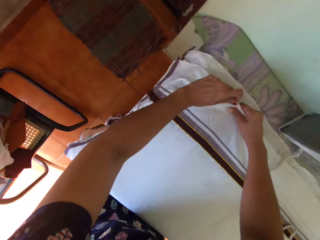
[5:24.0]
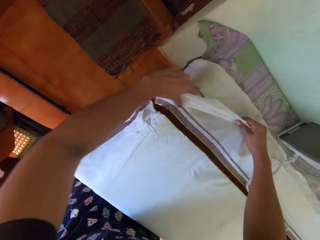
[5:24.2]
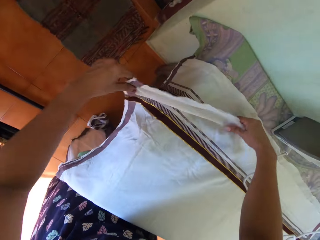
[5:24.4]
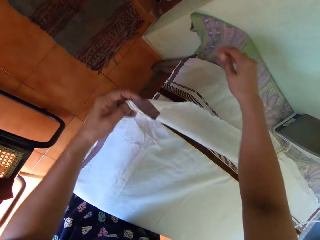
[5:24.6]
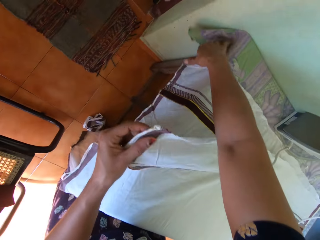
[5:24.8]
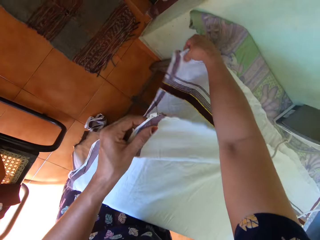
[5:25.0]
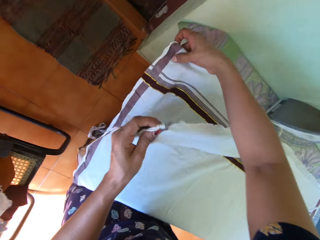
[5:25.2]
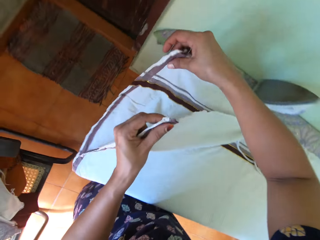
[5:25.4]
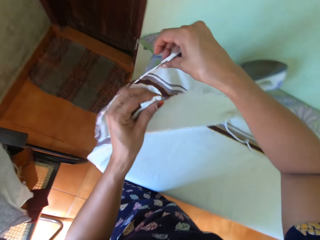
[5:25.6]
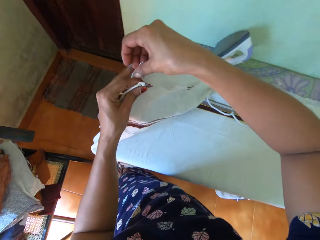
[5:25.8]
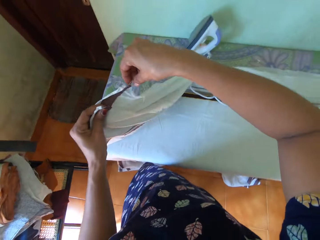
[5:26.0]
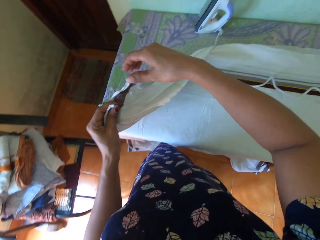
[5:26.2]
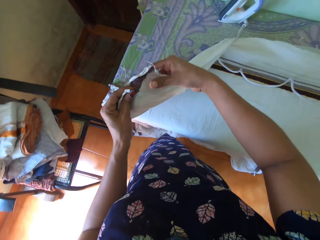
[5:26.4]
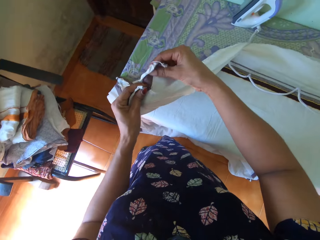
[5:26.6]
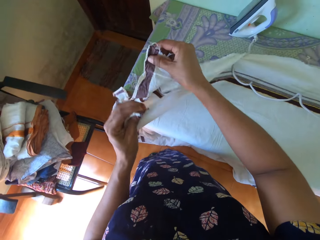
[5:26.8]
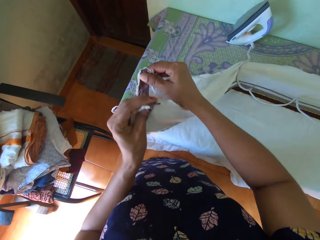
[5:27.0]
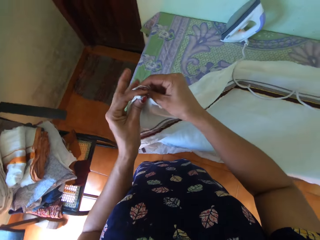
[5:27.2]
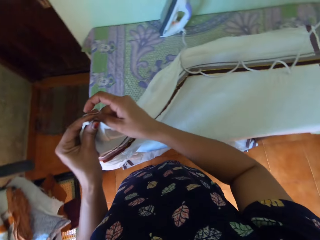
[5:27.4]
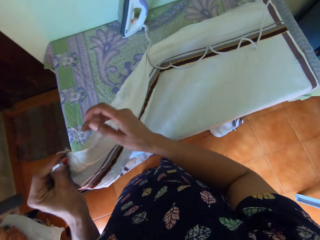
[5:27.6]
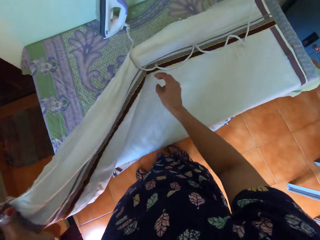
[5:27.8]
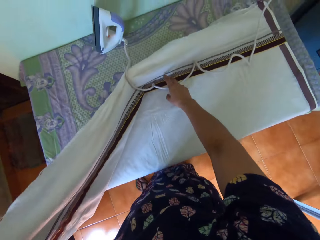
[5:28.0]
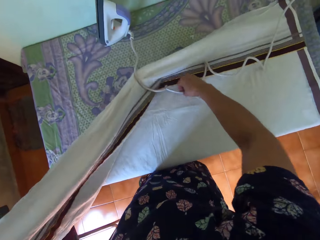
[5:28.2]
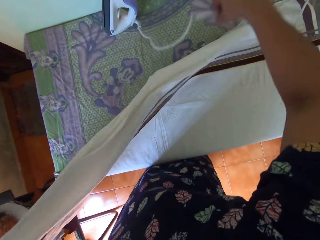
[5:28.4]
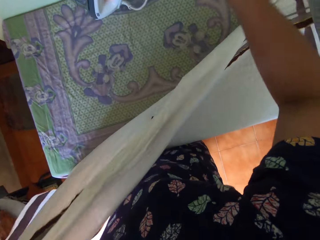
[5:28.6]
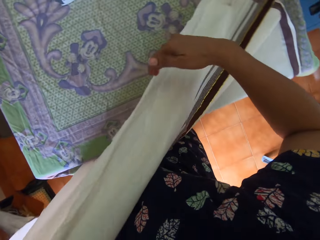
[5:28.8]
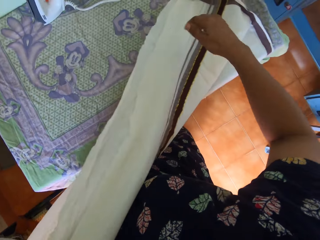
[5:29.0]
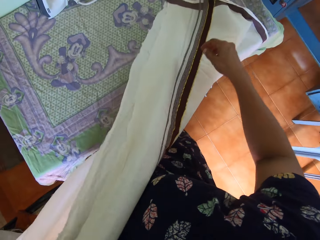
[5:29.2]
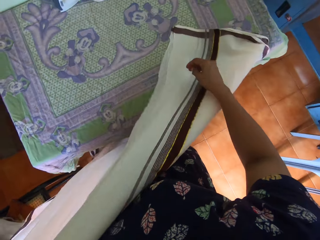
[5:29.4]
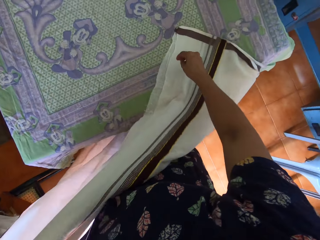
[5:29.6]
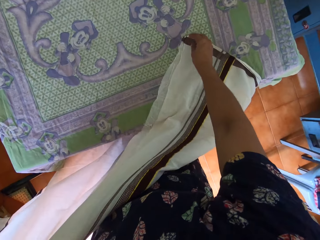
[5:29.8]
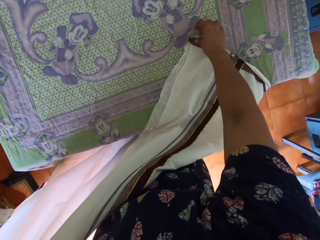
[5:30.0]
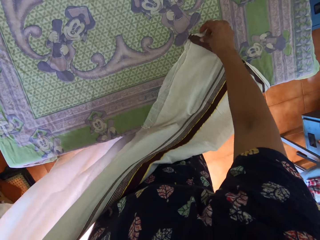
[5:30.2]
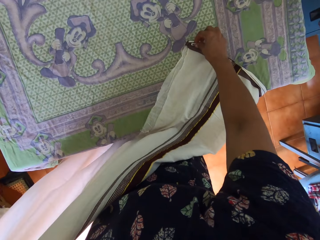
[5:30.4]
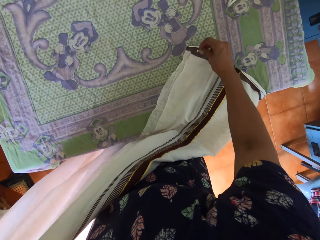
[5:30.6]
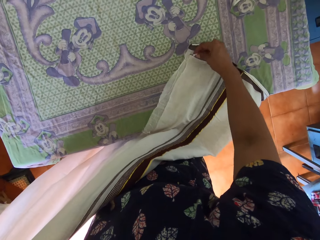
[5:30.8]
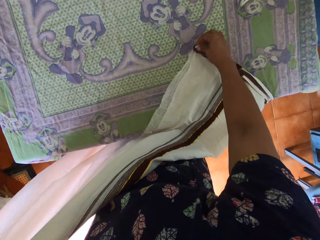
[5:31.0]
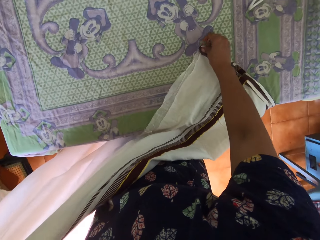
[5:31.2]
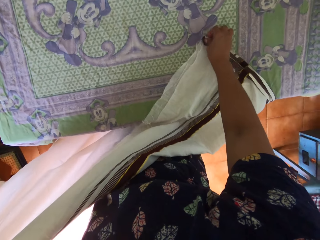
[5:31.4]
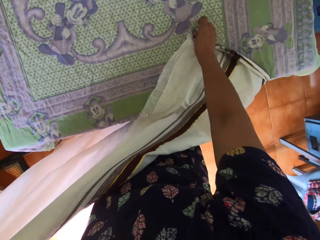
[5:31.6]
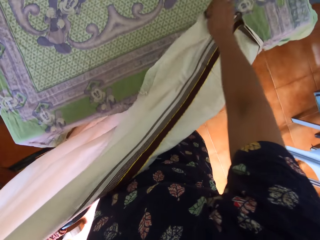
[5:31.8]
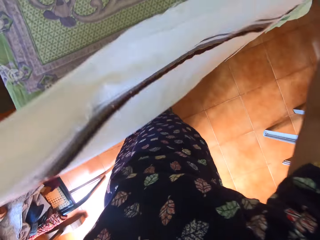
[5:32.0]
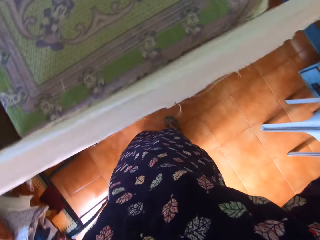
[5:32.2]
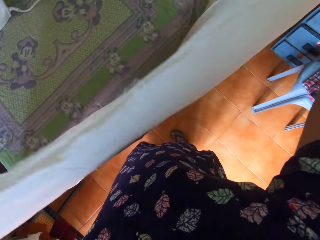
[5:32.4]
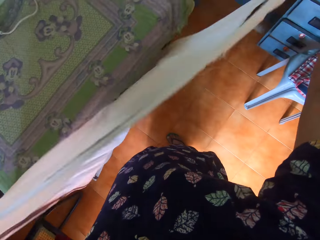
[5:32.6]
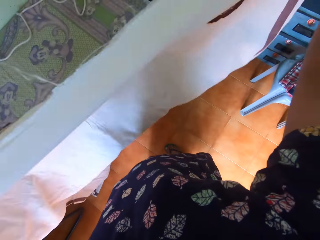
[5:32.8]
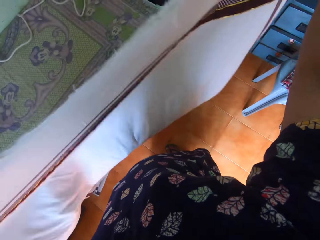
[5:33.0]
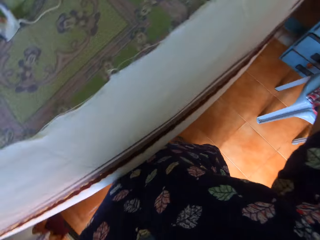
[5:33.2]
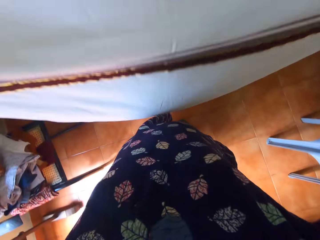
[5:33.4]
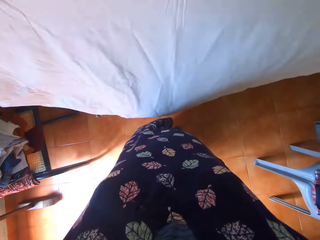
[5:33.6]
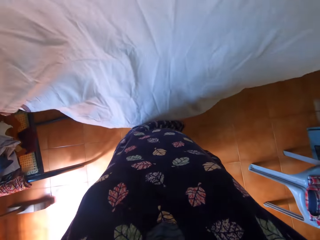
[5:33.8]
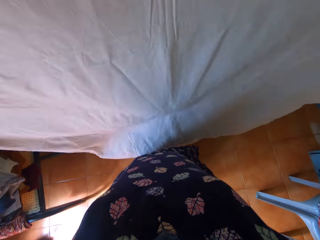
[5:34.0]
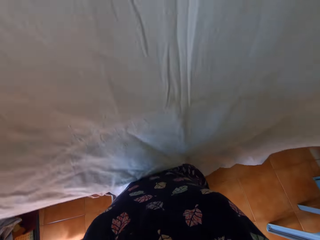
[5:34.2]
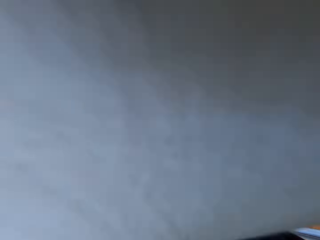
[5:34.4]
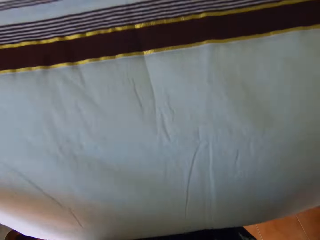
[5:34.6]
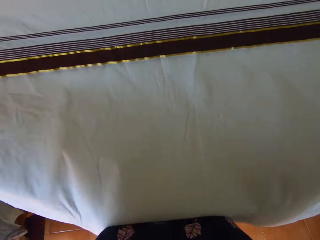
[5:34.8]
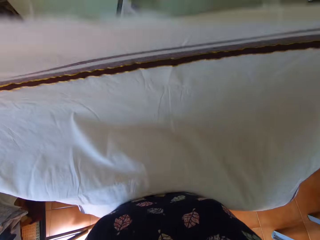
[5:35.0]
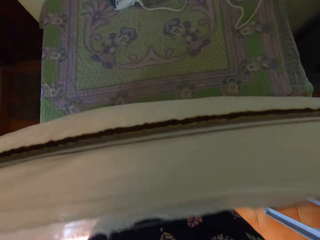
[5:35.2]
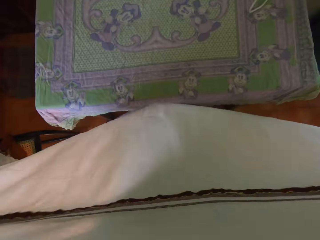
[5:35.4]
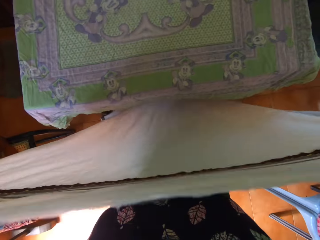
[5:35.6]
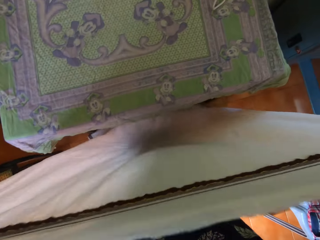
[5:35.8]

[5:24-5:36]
The camera wearer adjusts the bedsheet on the table with both hands. She moves the cord of the iron from the bedsheet on the table with her right hand. She lifts the bedsheet with both hands from the table.

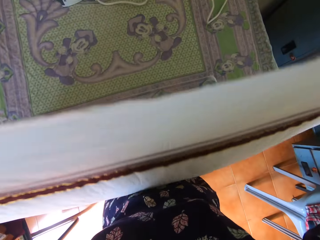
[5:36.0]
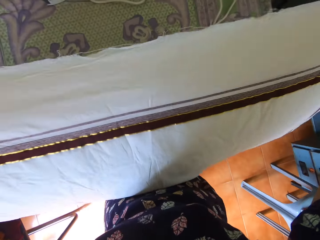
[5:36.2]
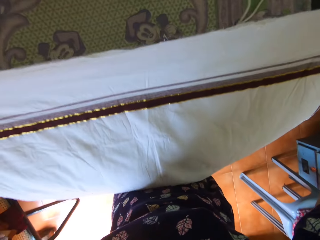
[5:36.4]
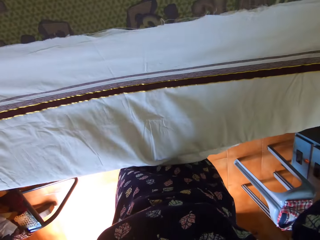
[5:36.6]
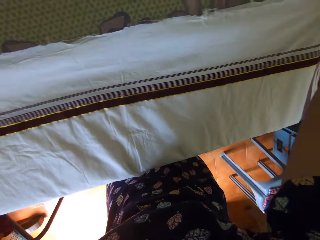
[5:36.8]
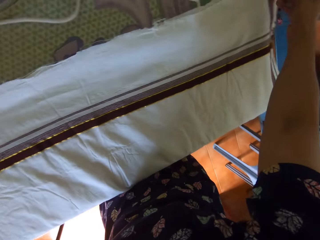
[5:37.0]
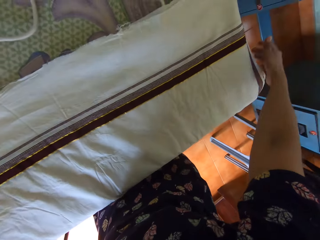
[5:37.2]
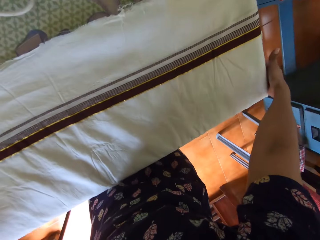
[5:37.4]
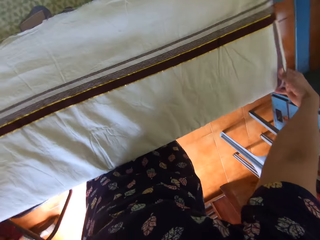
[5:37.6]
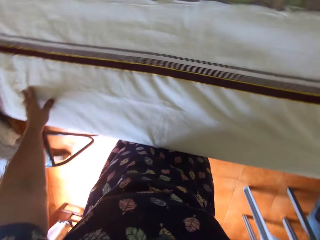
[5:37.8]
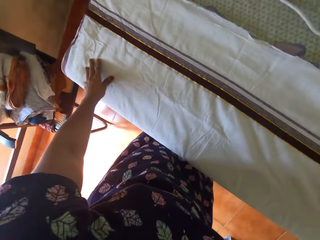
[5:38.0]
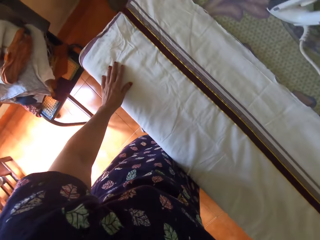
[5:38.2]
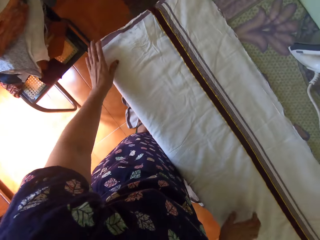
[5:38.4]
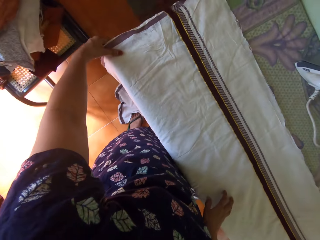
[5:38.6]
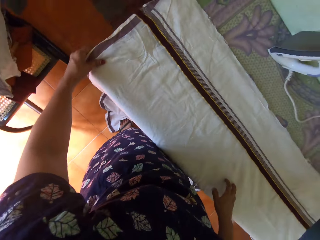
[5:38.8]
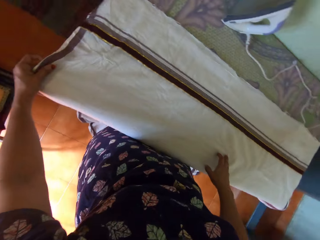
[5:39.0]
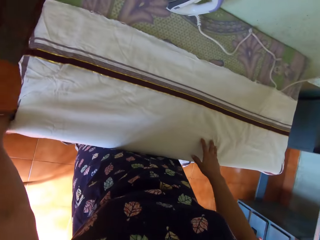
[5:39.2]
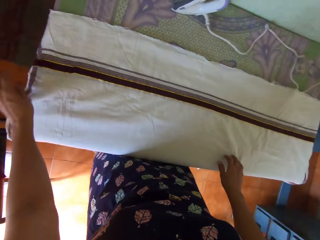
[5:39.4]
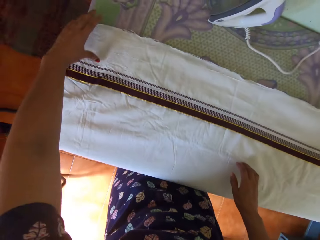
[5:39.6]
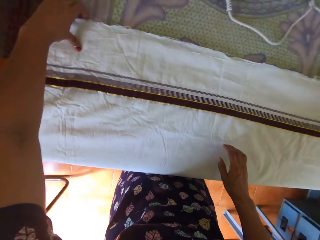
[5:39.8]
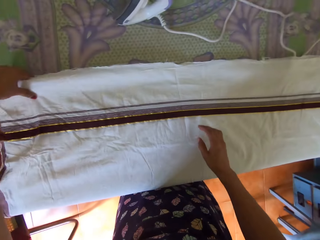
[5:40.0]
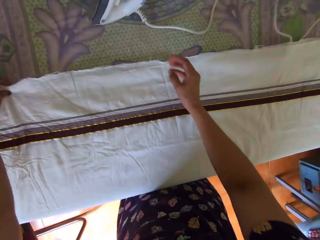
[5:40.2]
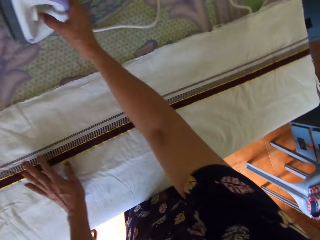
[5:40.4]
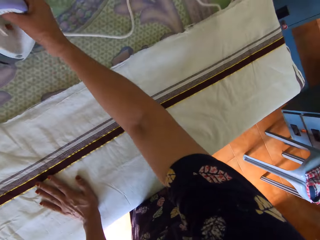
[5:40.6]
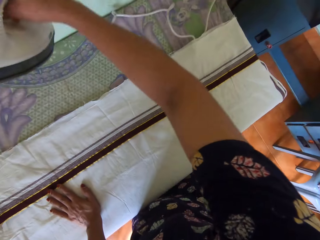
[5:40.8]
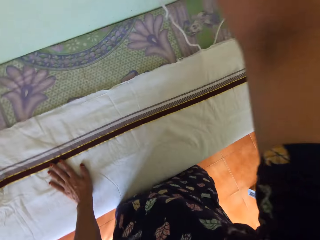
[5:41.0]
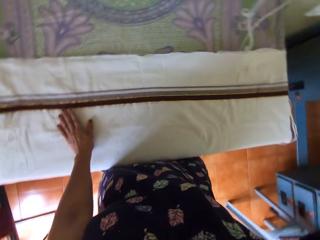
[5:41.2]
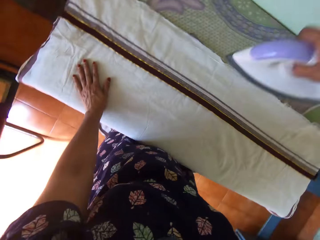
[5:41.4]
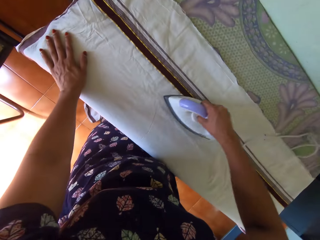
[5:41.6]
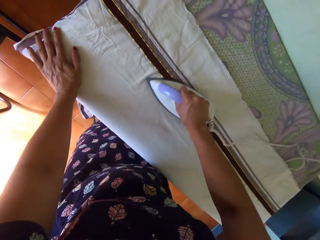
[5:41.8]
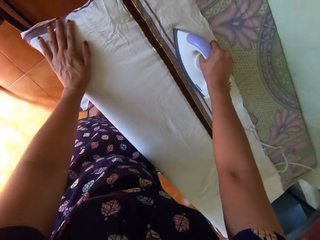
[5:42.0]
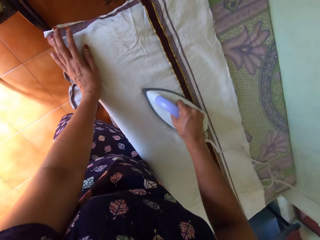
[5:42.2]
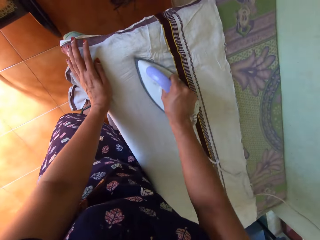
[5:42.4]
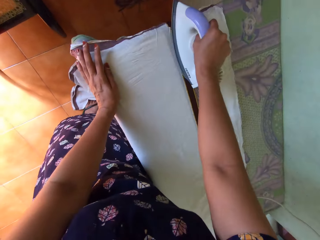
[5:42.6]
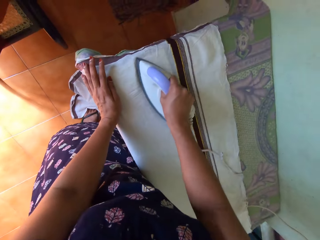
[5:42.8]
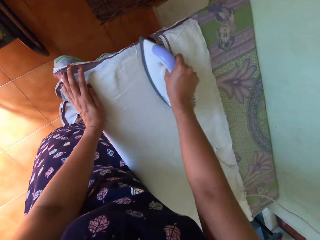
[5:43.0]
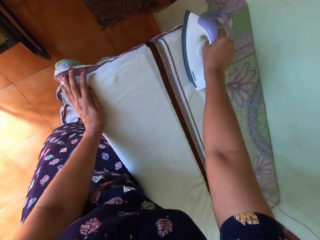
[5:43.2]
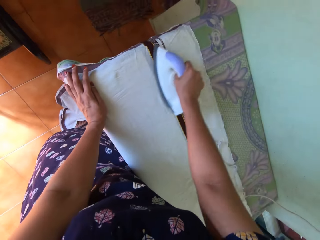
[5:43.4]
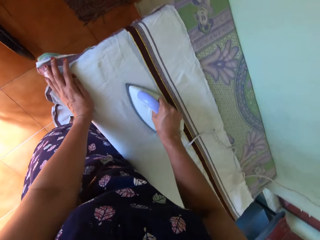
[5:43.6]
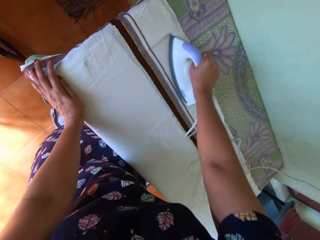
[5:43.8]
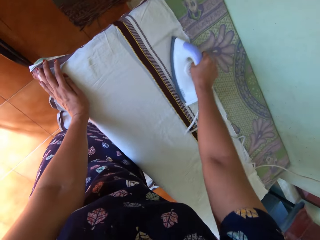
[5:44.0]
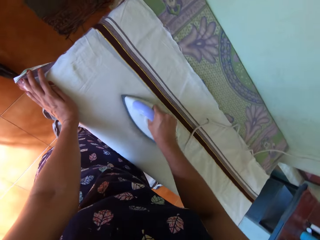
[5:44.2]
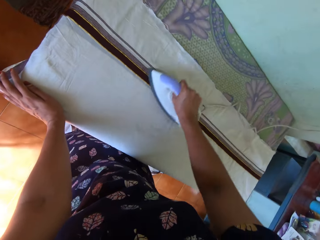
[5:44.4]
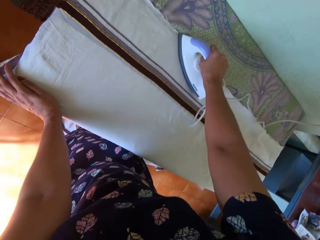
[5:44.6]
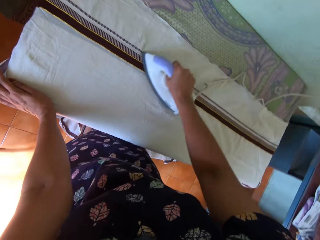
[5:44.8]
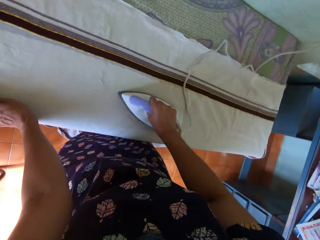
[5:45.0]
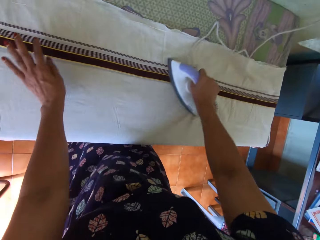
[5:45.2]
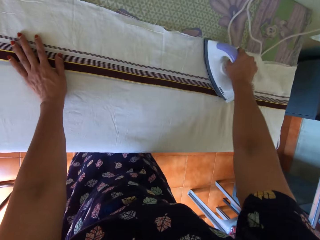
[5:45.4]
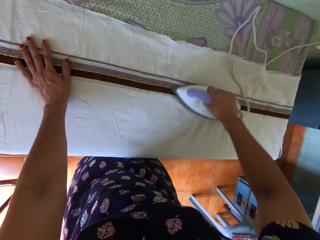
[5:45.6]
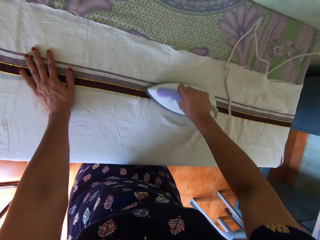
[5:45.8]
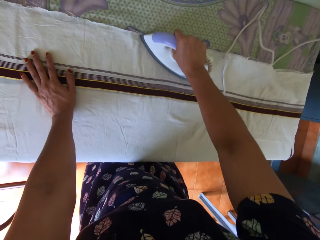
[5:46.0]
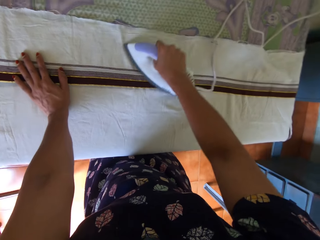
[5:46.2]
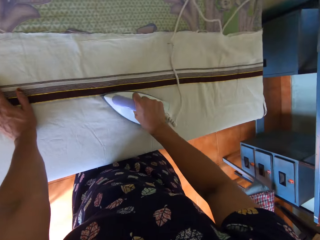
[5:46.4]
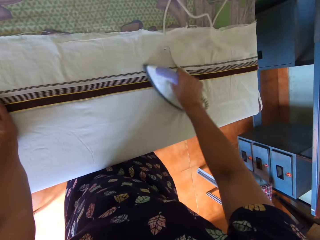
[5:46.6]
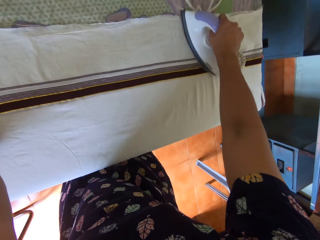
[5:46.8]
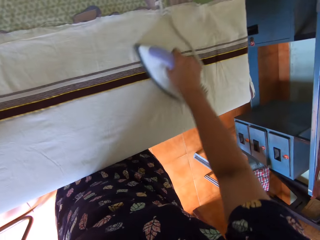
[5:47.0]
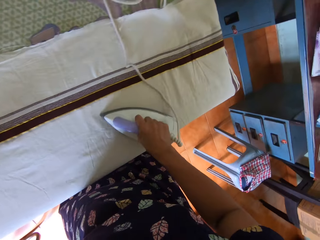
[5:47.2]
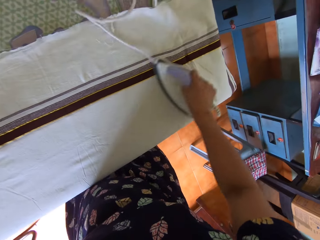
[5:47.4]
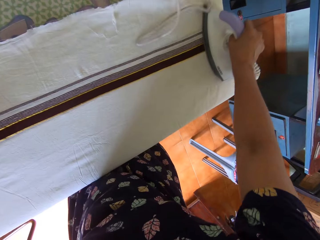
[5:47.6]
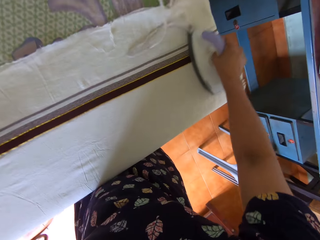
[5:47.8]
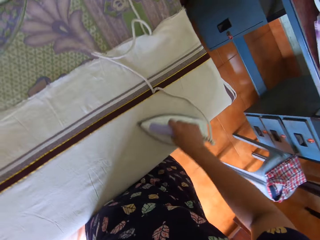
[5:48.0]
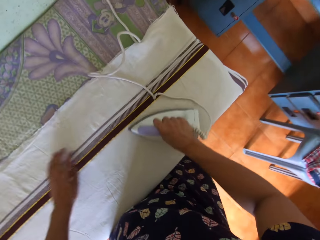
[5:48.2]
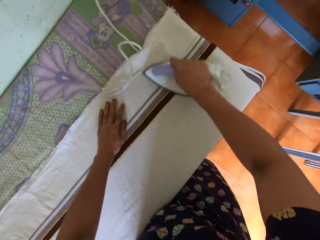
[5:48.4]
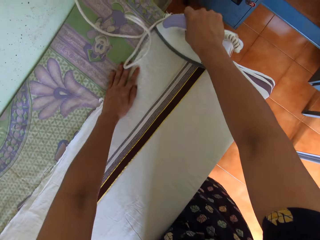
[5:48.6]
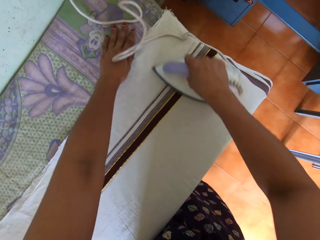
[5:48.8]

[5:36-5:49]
The camera wearer lays the bedsheet with both hands on the table. She adjusts the bedsheet on the table with both hands. She picks up the iron from the table with her right hand. She irons the bedsheet on the table with the iron in her right hand.
